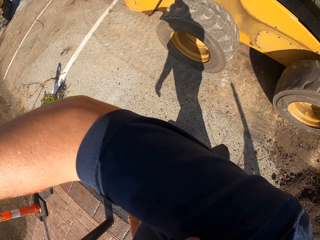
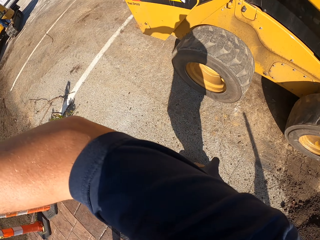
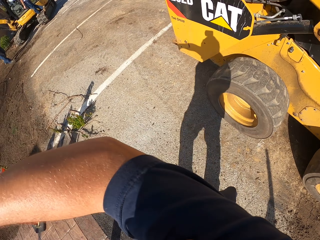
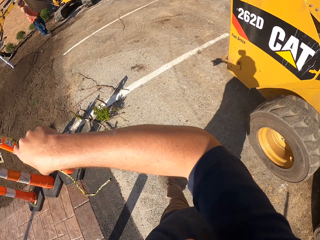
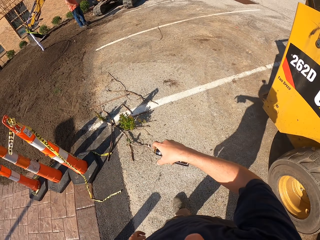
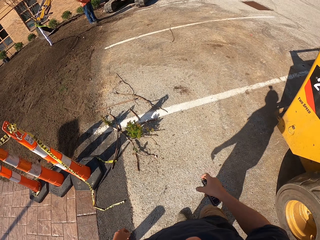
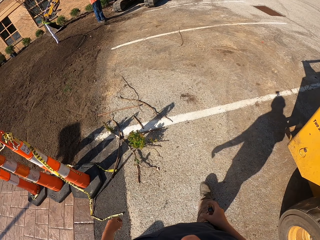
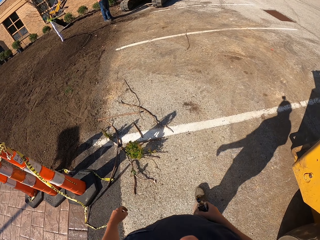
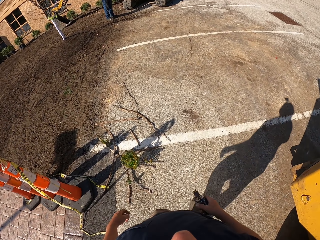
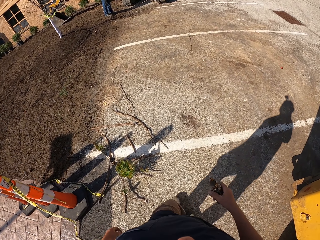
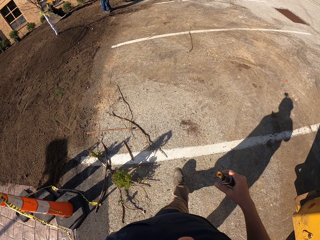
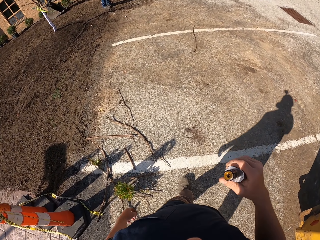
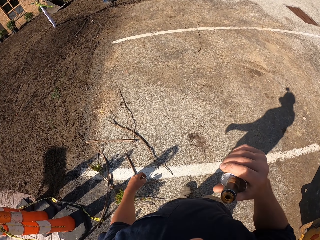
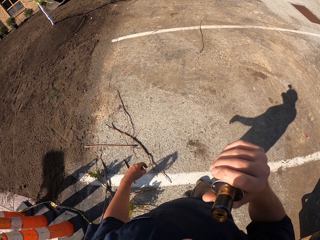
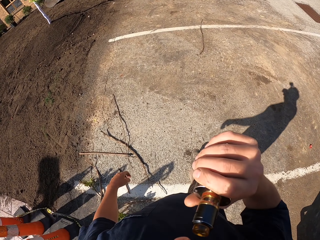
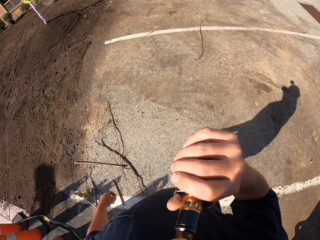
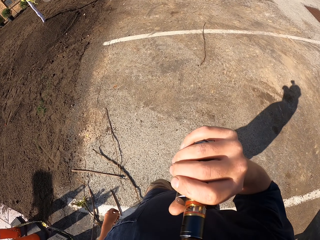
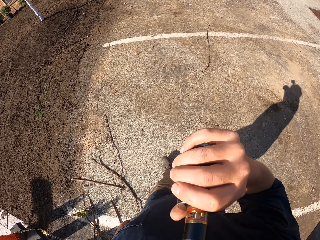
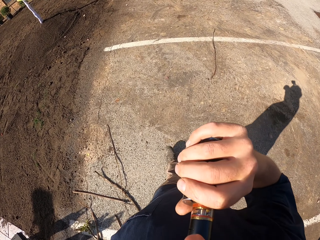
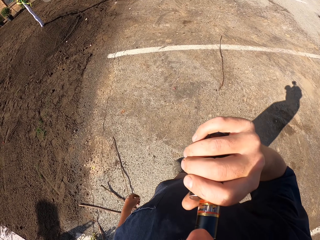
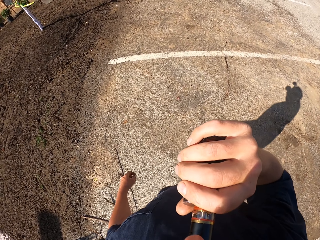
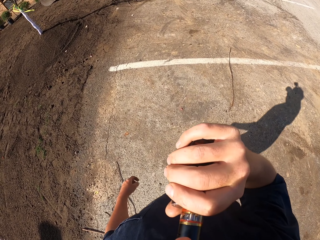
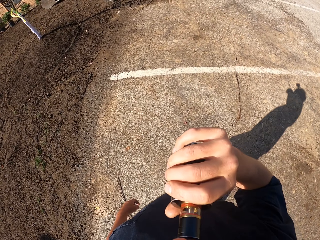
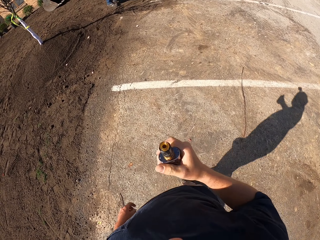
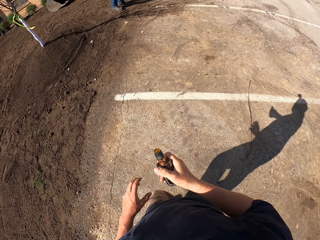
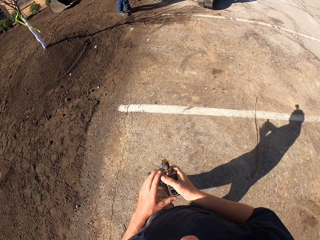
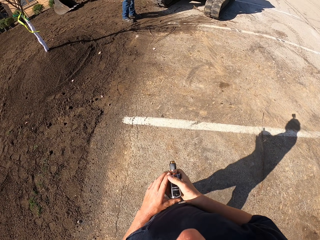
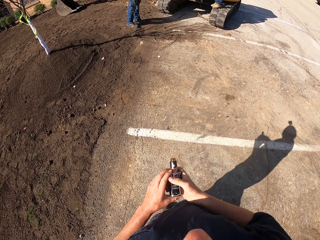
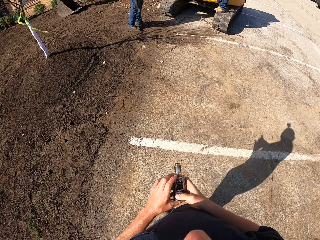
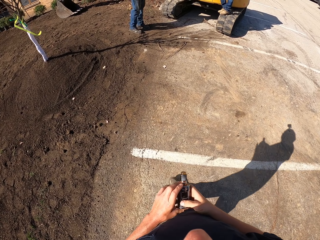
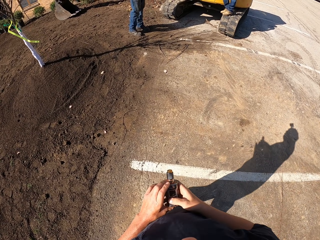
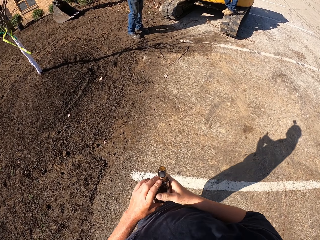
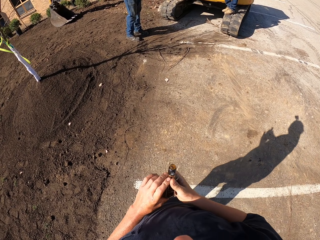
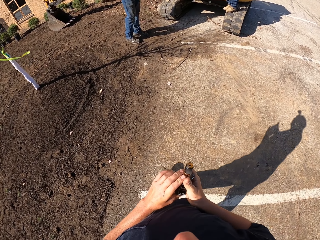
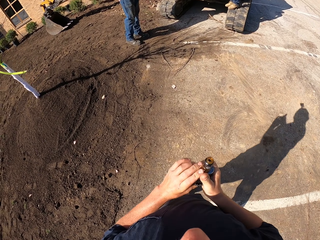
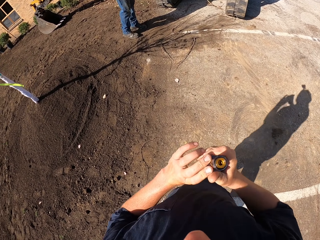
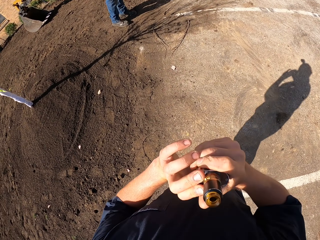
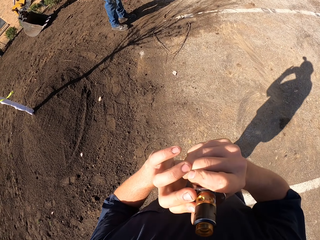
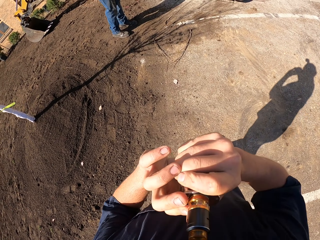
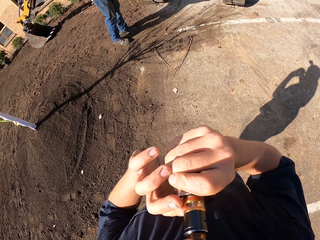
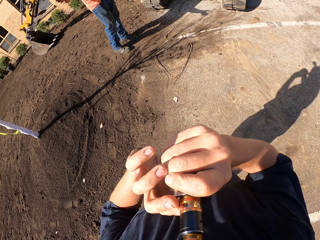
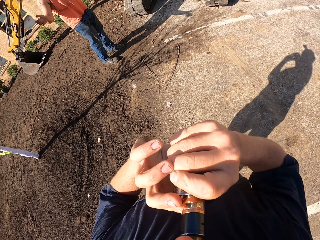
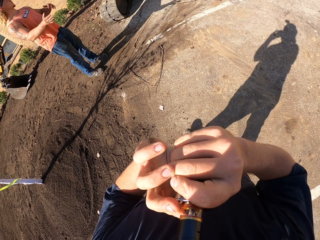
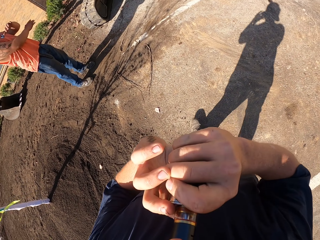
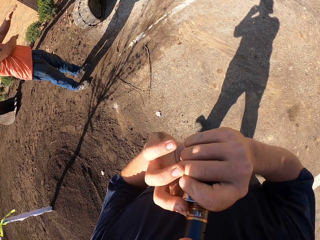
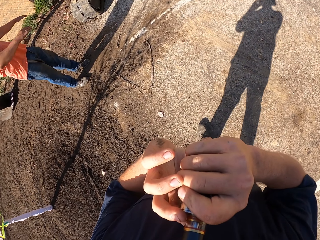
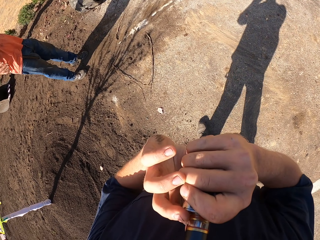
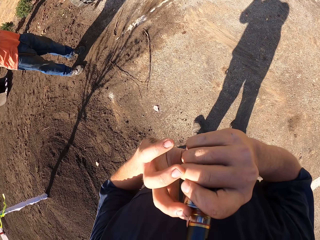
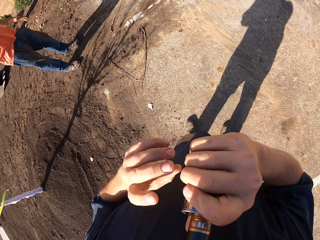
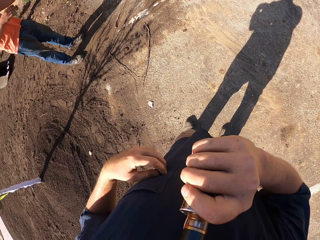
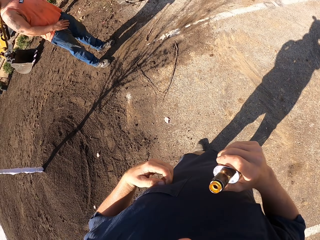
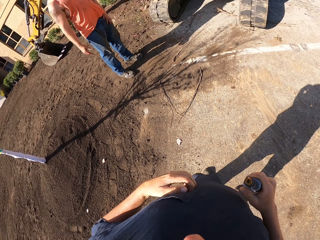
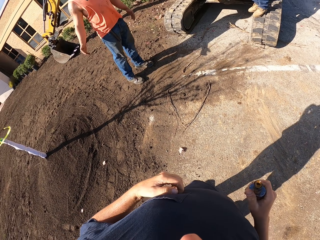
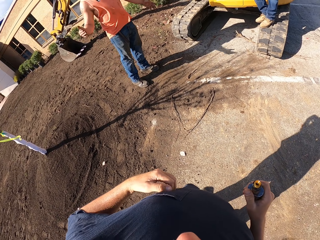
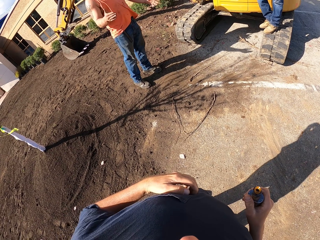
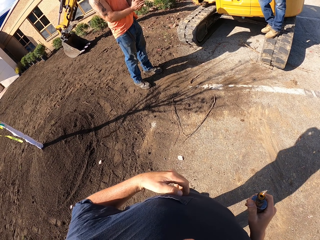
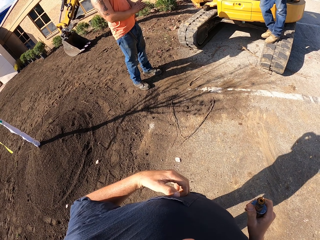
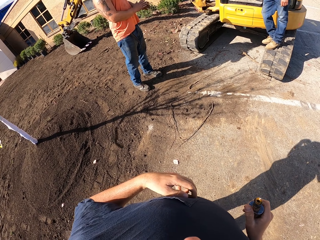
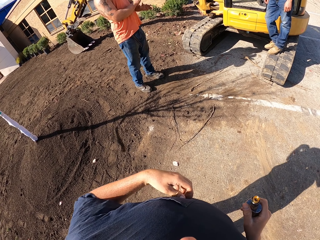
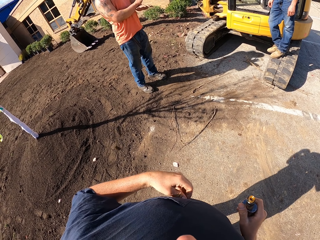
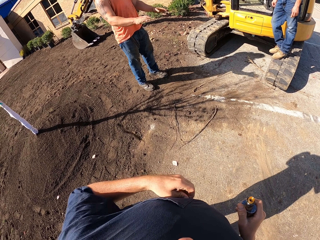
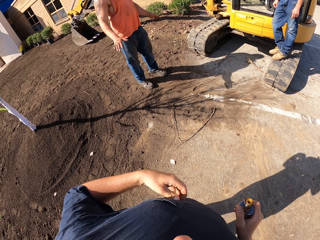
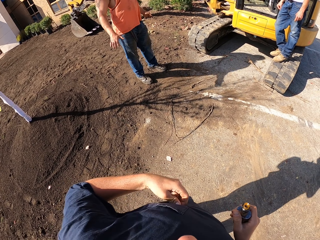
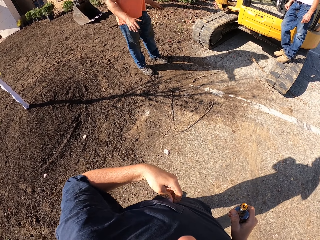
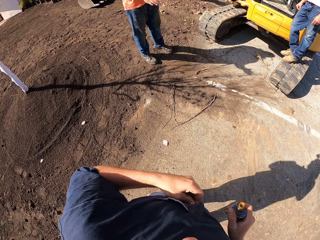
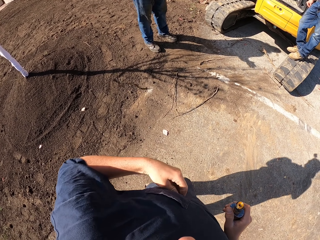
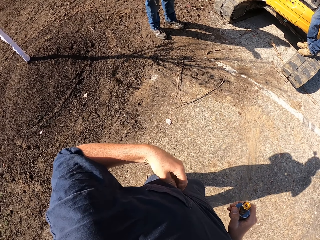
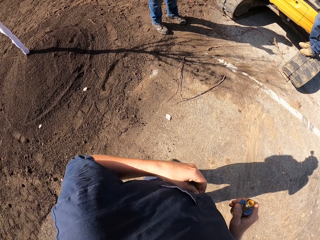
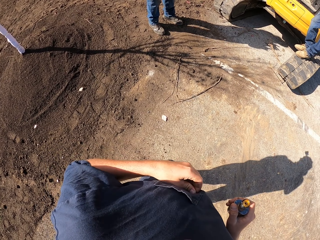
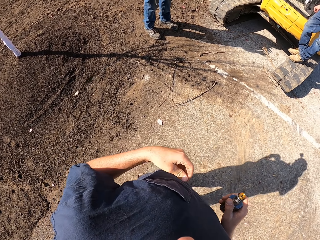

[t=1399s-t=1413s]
The camera wearer walks around the compound. He smokes a vaporizer. He walks around the compound. He smokes the vaporizer. He looks around the parking lot. He scratches his stomach.

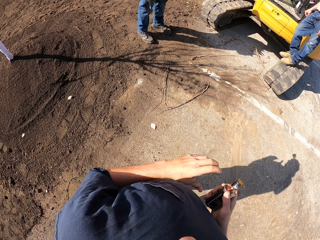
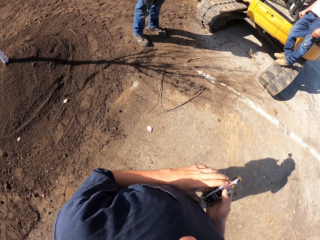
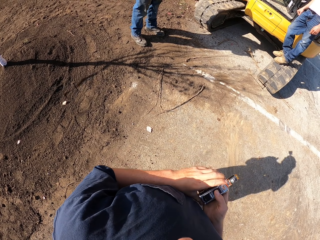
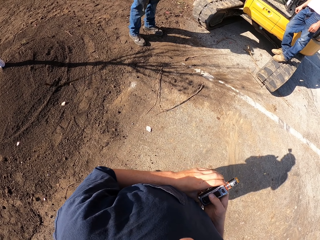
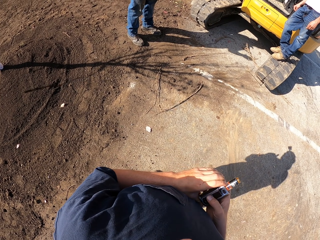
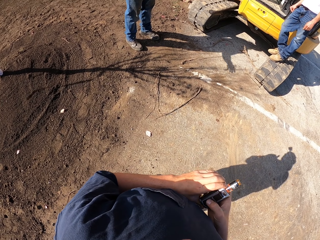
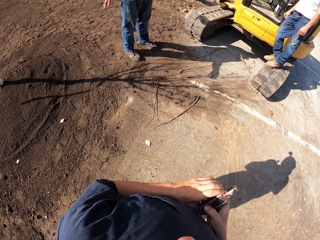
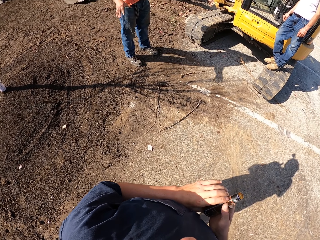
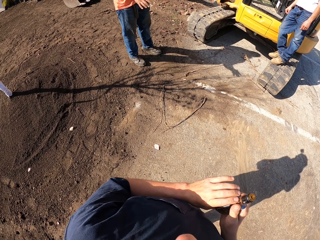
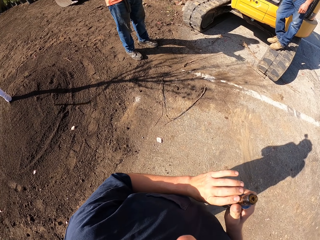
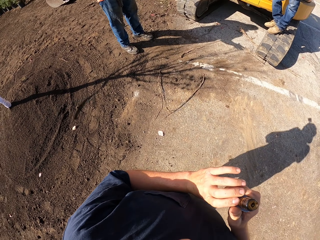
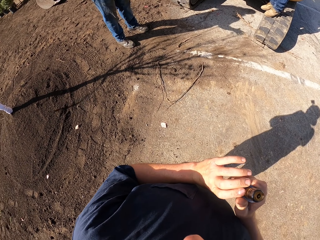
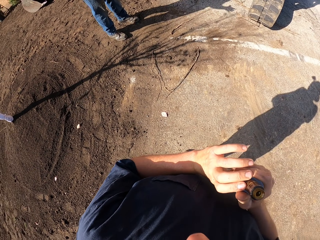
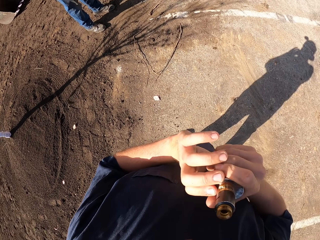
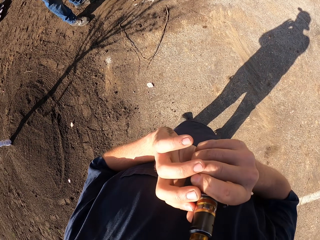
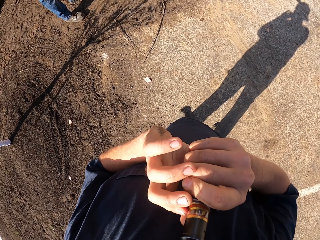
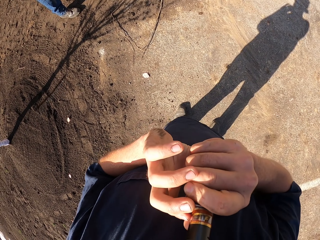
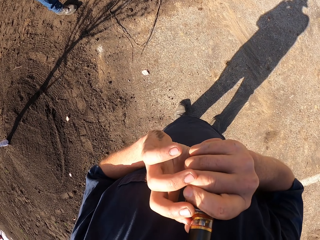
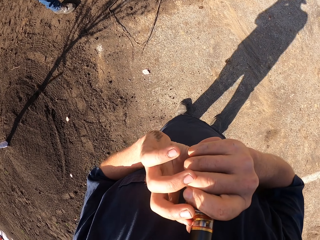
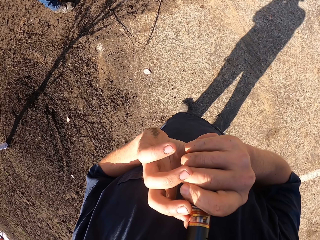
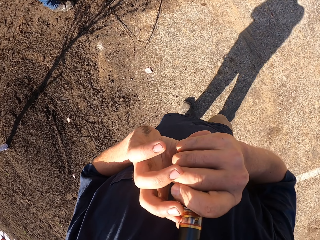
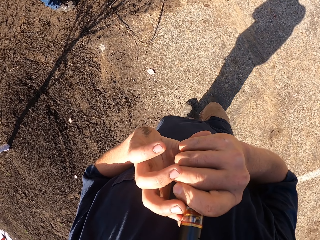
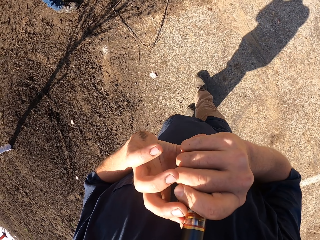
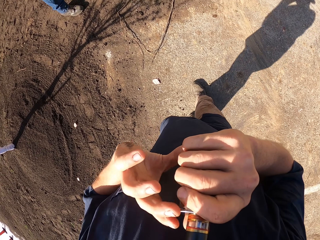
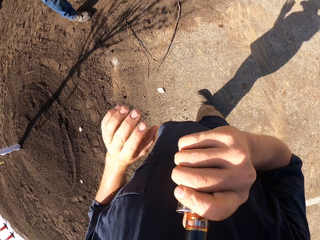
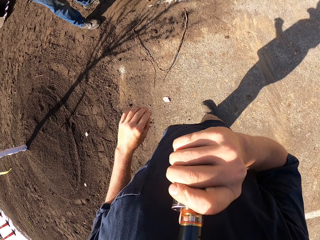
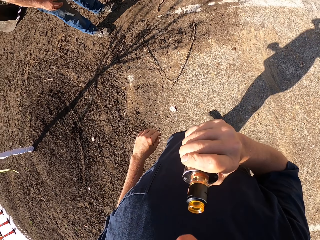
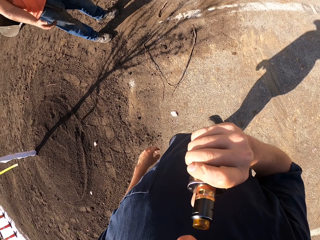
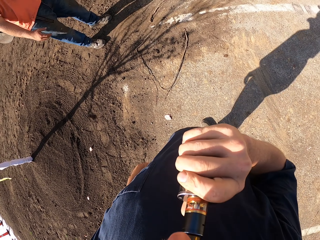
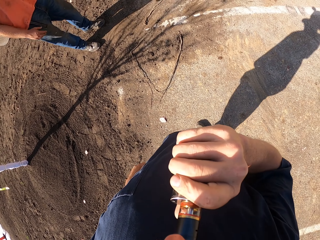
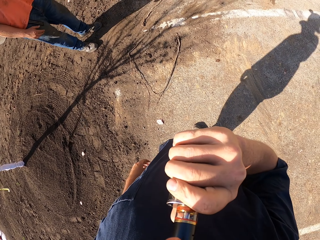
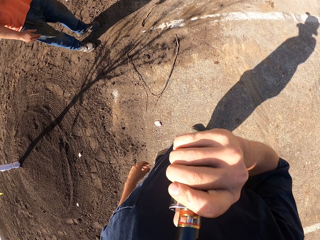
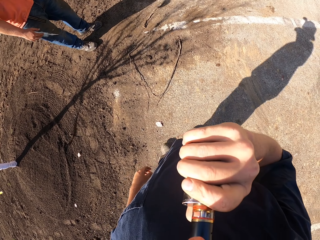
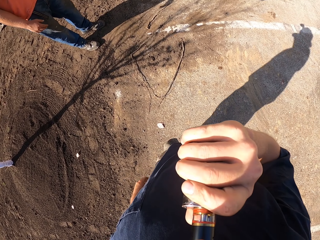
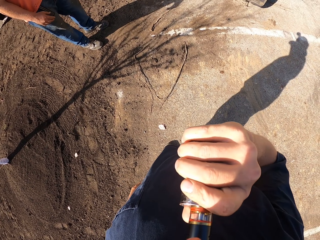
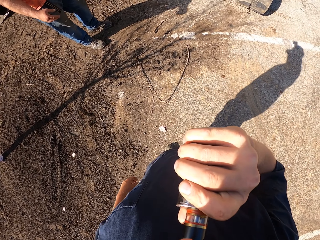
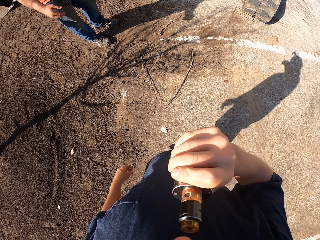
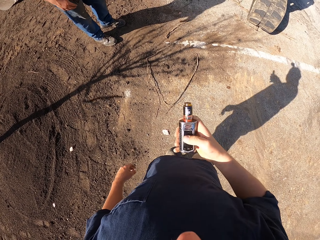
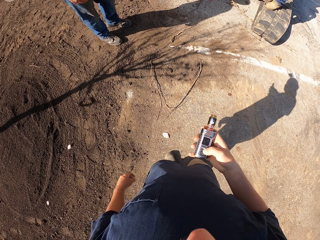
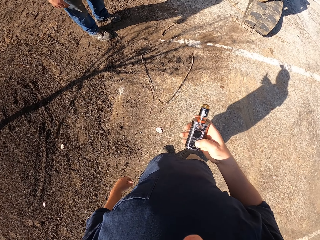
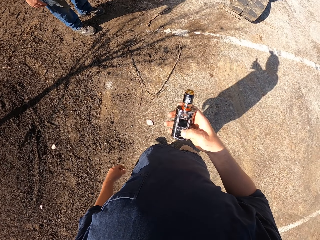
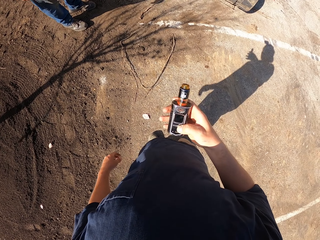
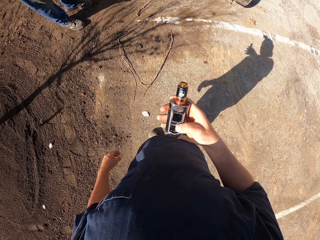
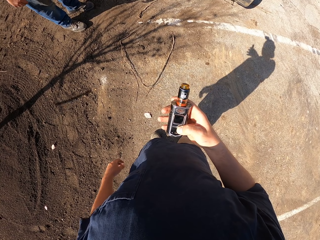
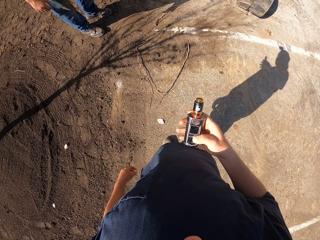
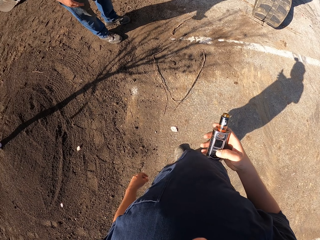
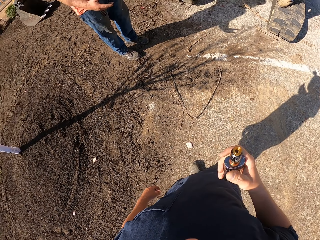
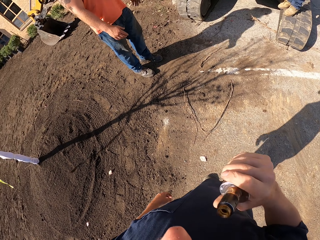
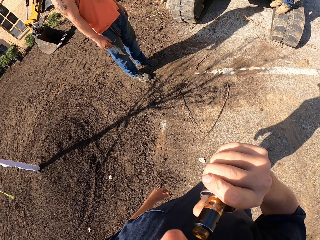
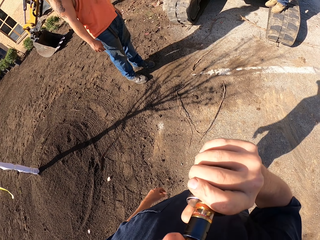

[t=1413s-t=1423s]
The camera wearer stares at a person and another person. He smokes a vaporizer or shisha pen. He stares at the shisha pen in his hand.
